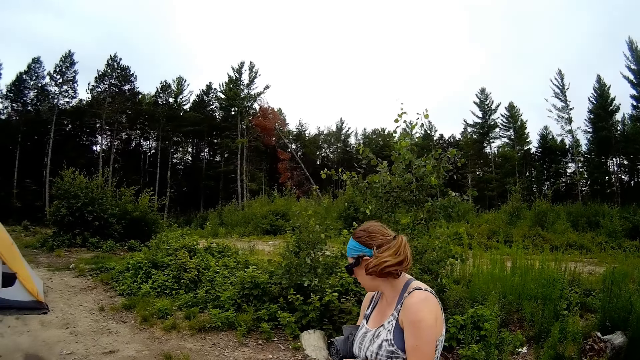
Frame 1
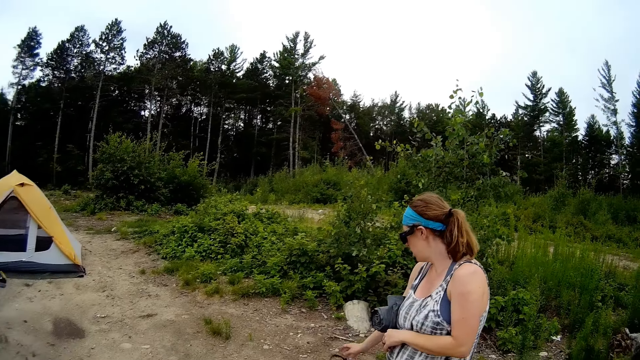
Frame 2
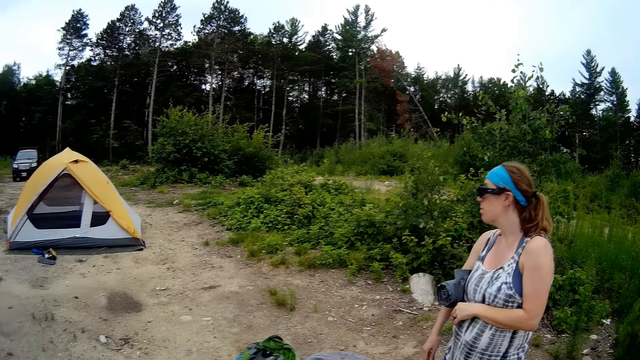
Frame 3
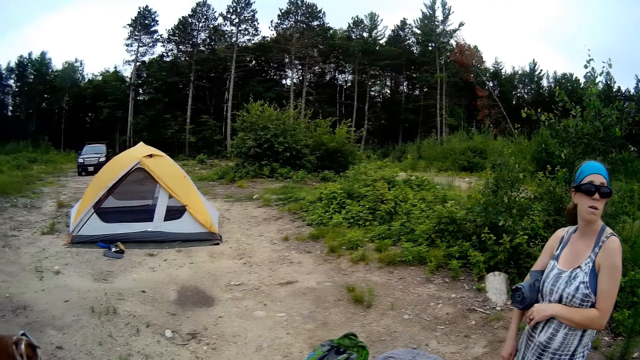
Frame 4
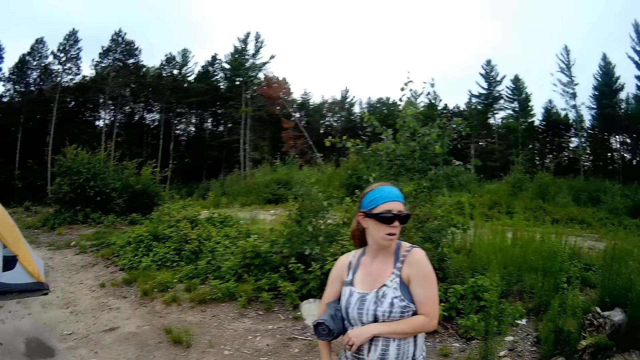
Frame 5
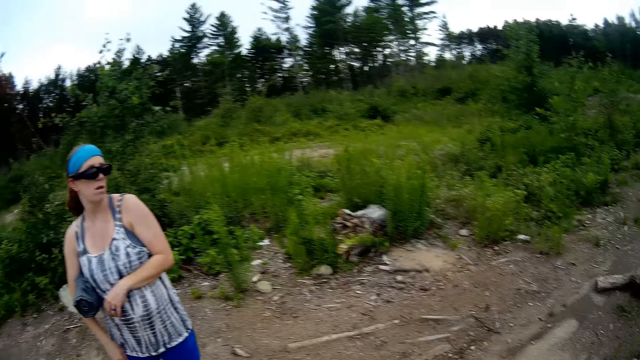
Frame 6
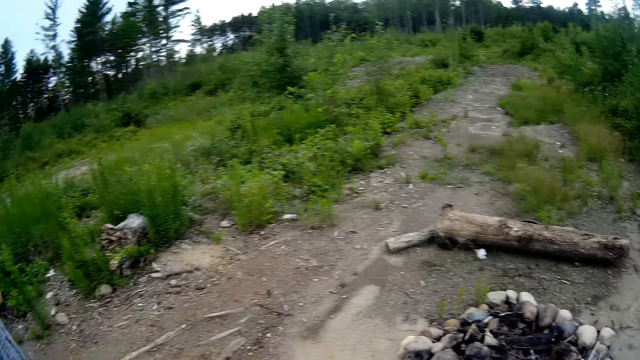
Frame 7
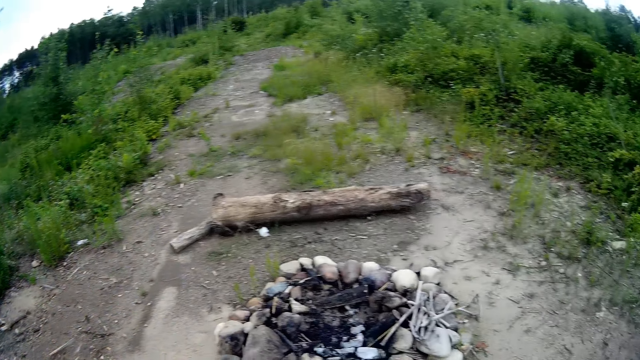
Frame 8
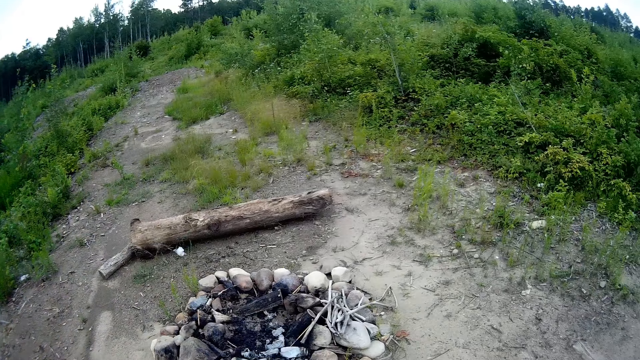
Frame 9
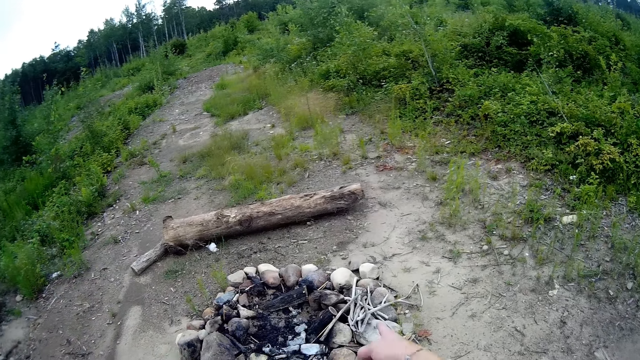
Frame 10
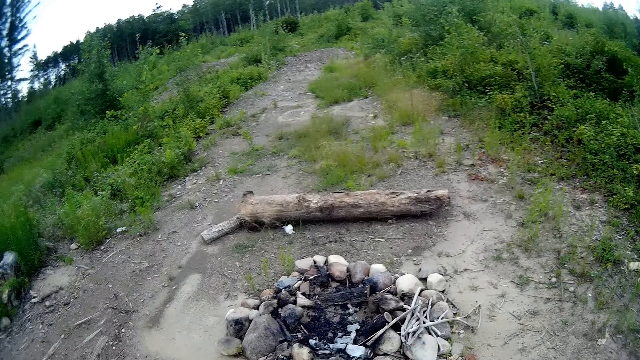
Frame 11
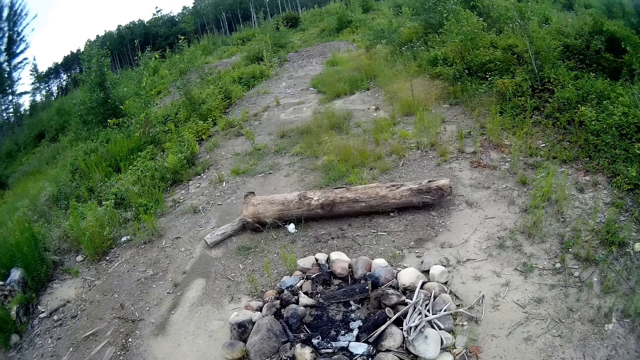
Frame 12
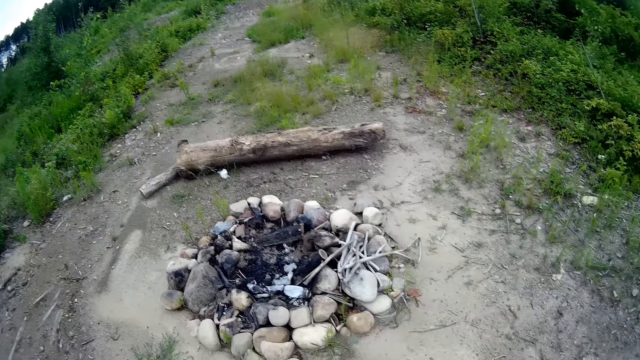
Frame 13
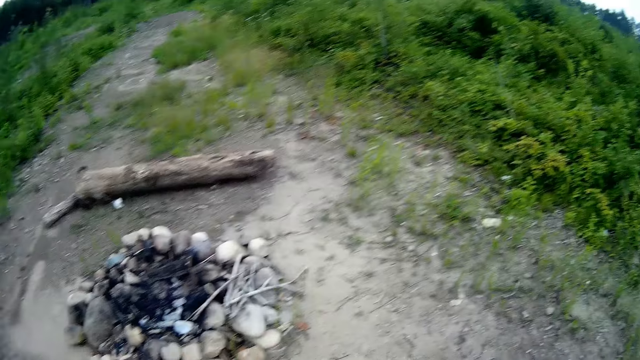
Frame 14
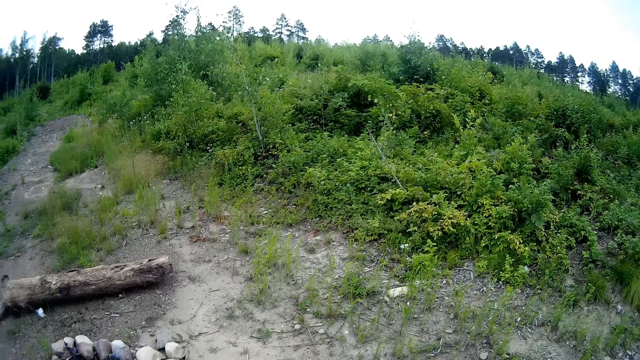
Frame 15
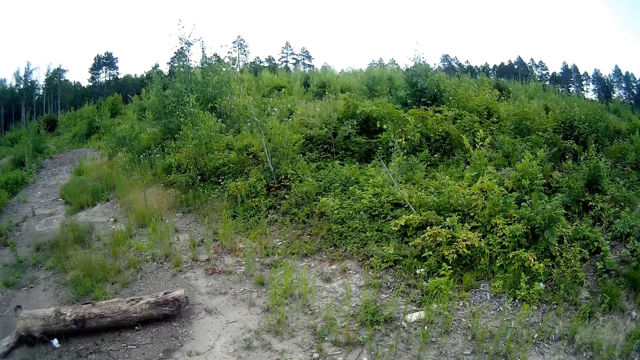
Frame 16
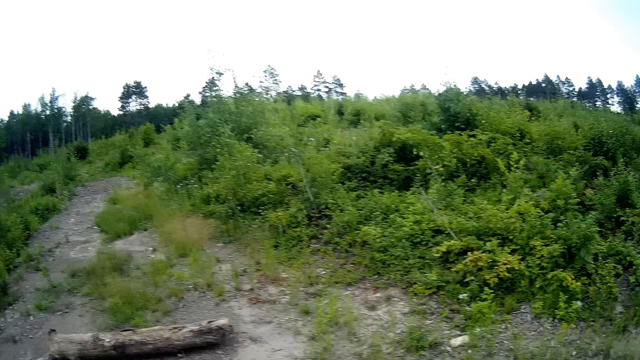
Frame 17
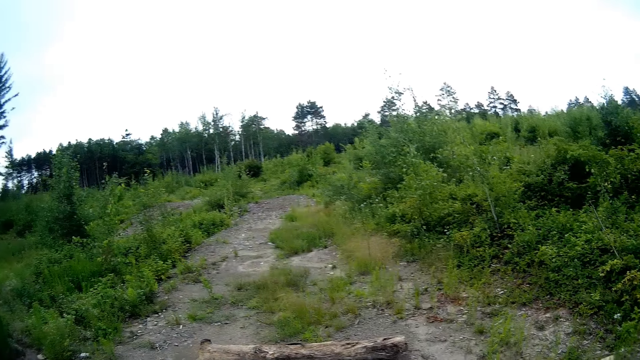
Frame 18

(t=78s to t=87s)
The camera wearer looks around.

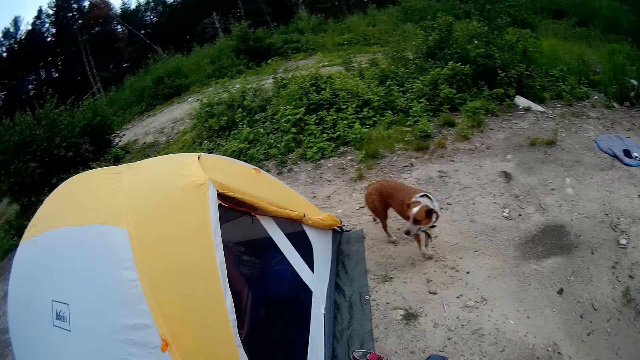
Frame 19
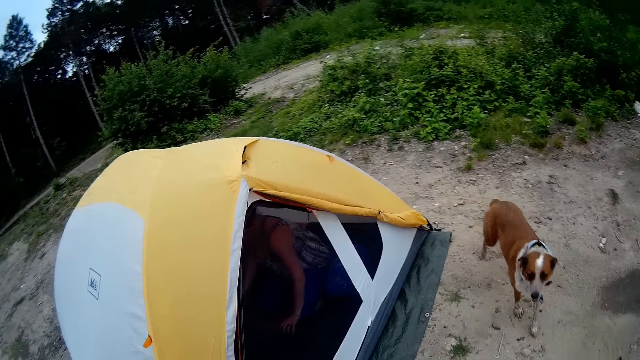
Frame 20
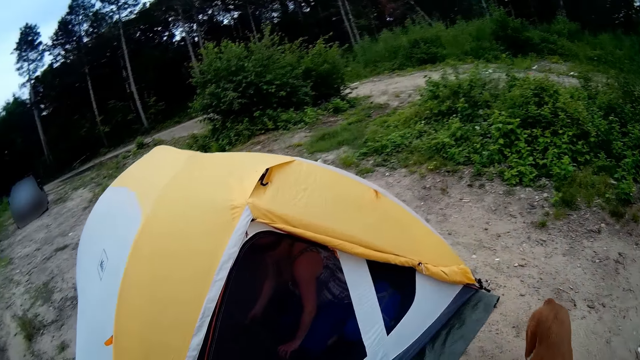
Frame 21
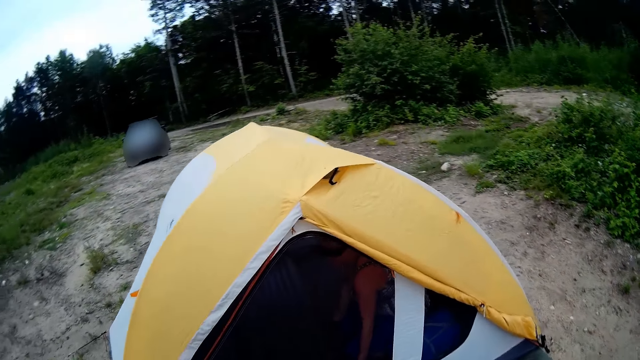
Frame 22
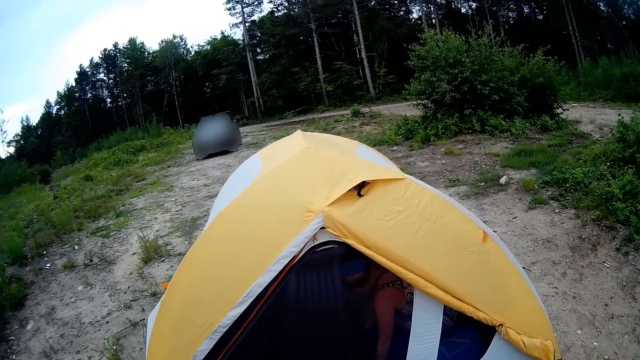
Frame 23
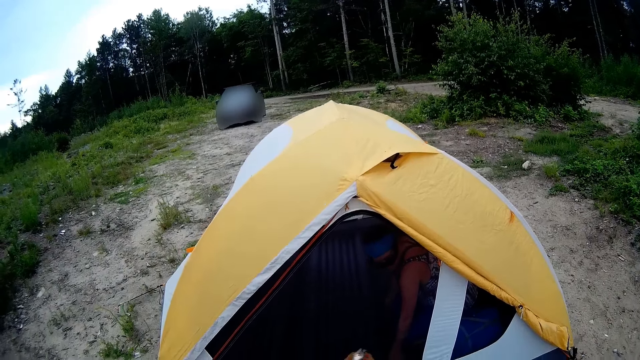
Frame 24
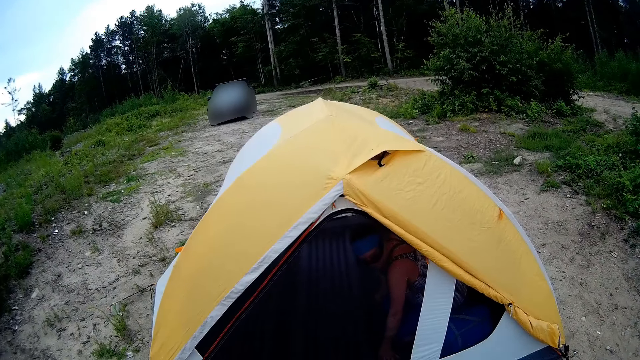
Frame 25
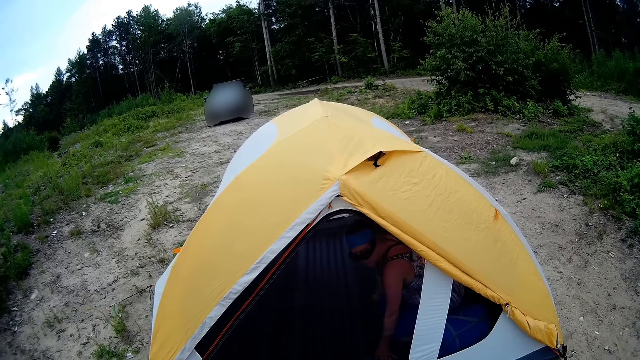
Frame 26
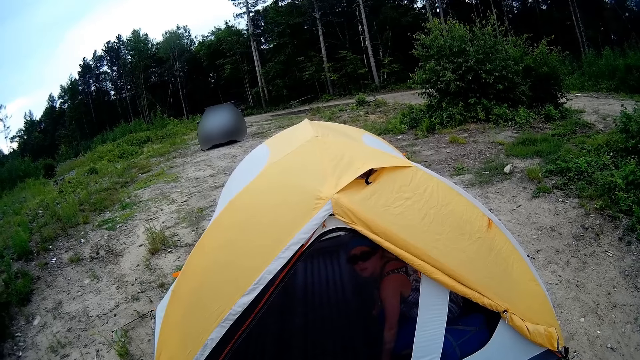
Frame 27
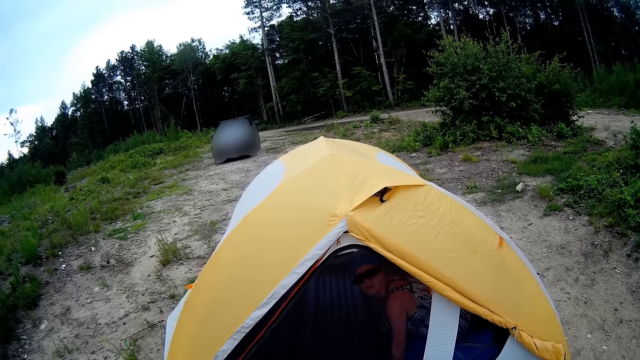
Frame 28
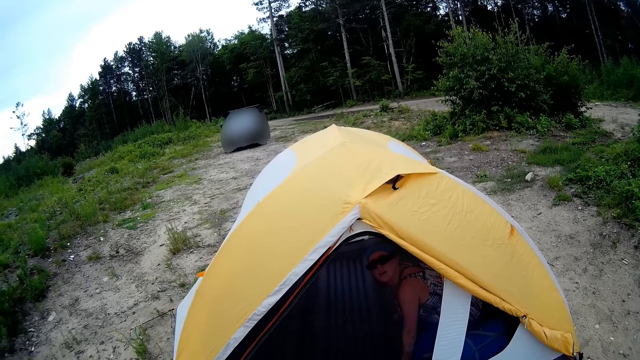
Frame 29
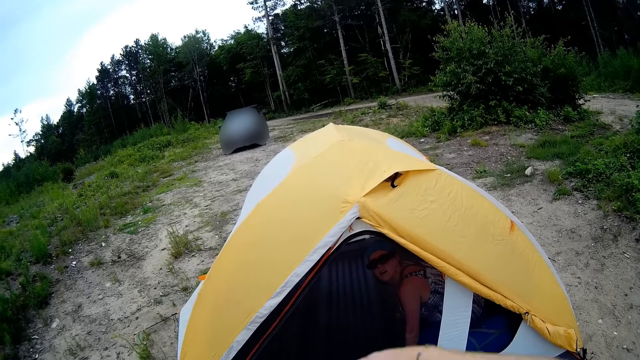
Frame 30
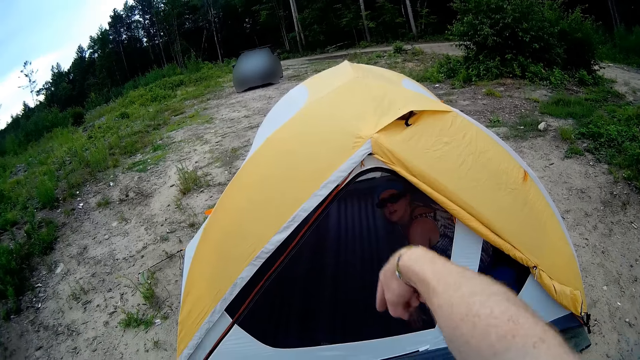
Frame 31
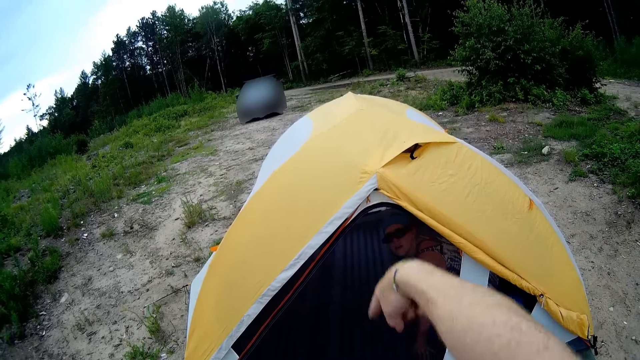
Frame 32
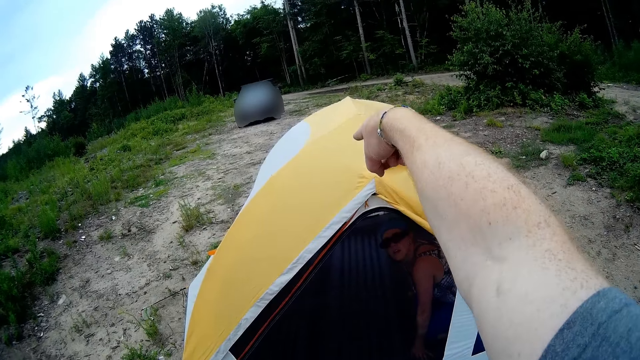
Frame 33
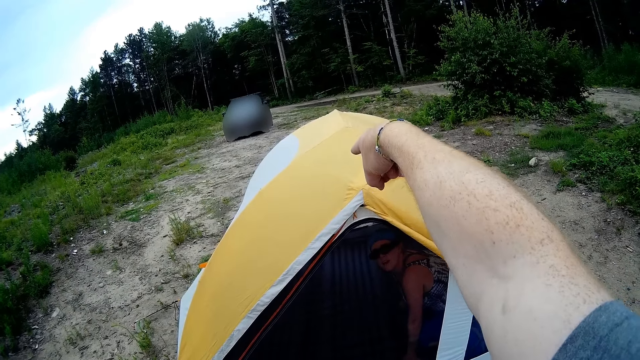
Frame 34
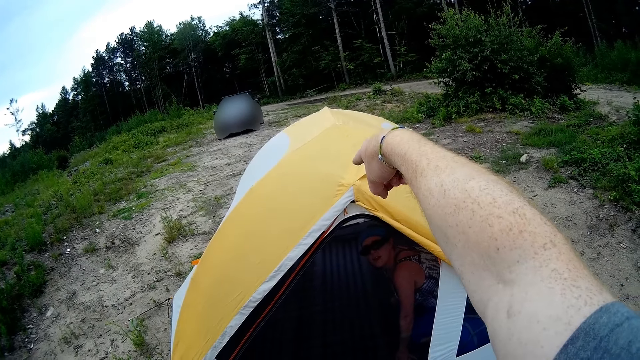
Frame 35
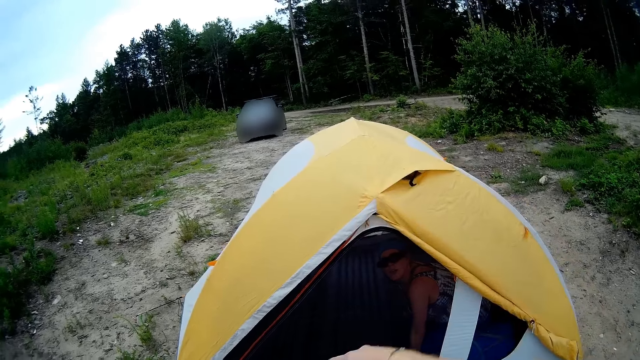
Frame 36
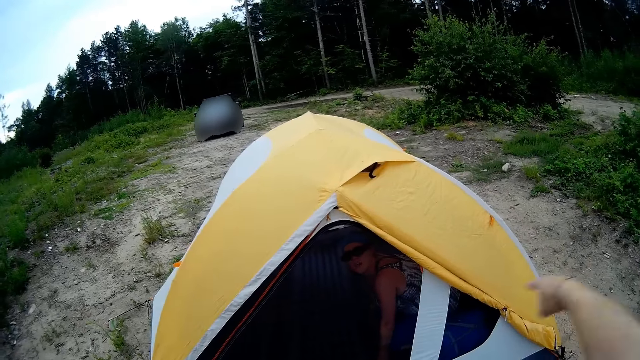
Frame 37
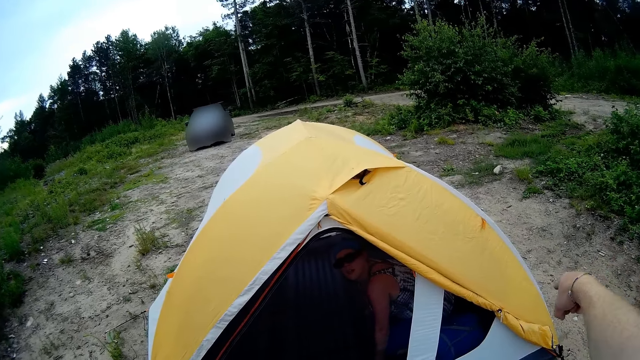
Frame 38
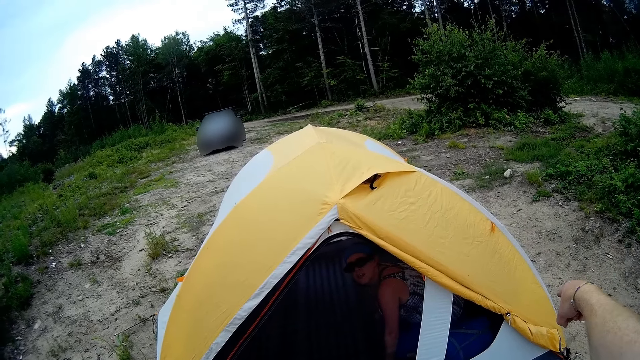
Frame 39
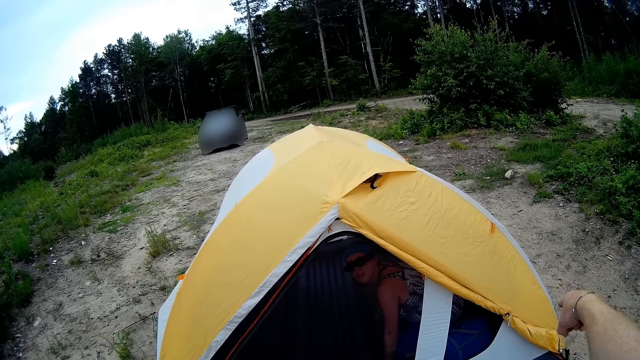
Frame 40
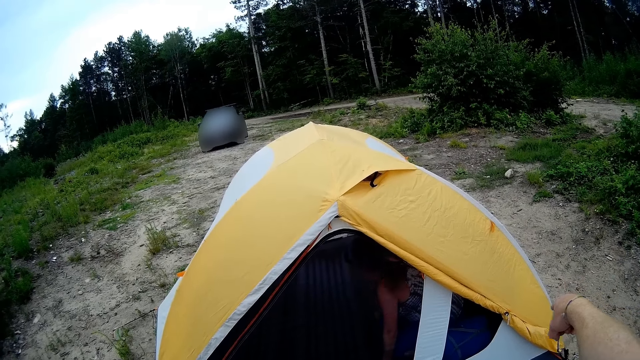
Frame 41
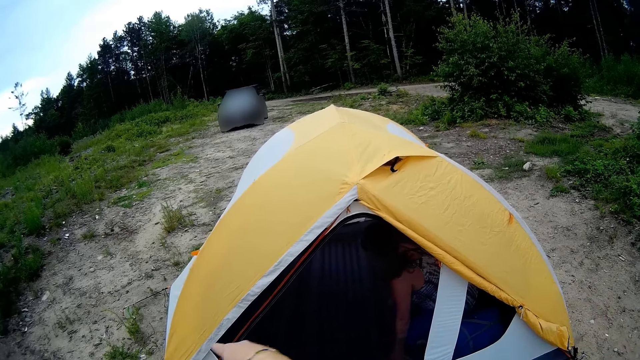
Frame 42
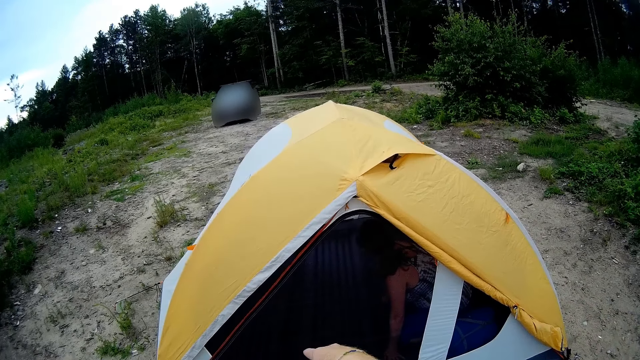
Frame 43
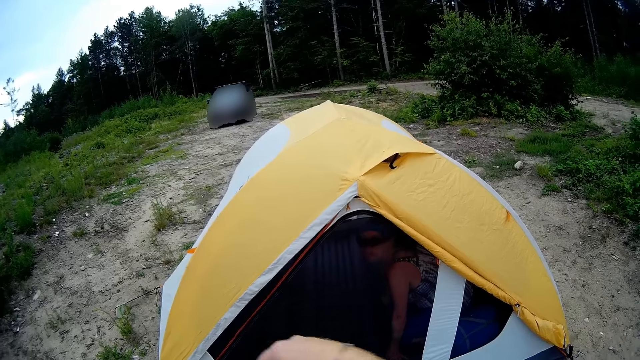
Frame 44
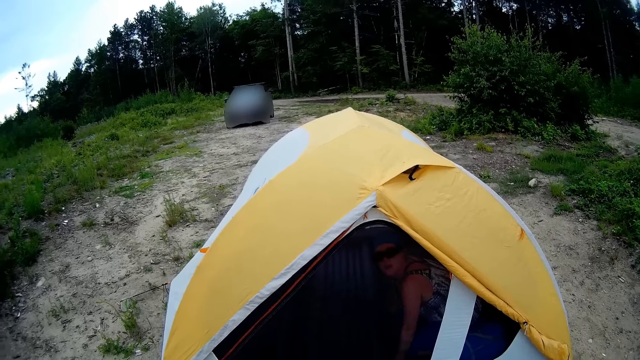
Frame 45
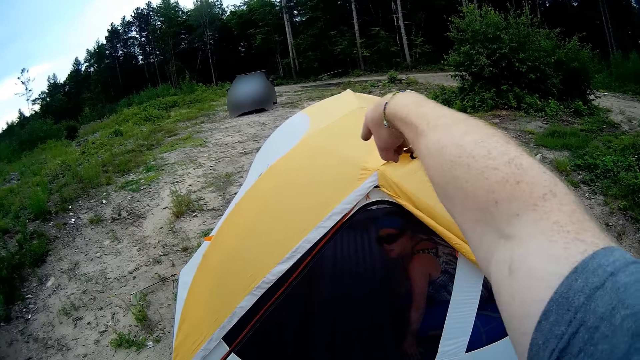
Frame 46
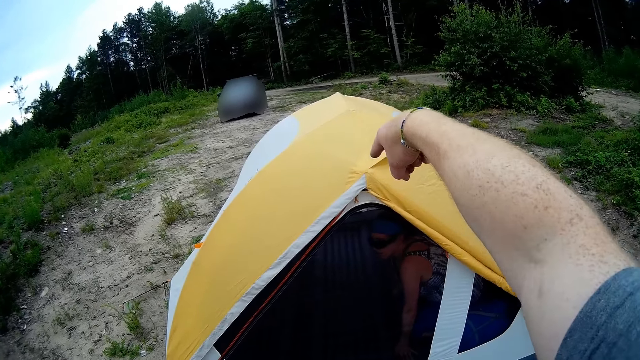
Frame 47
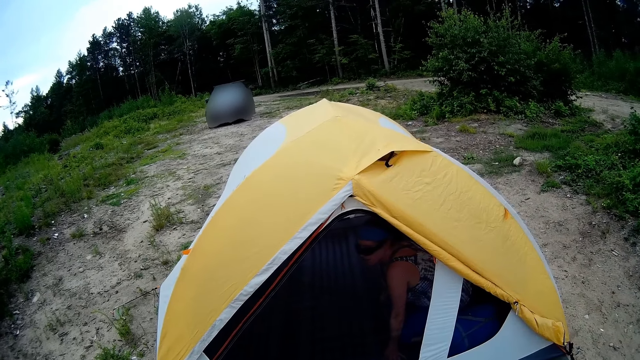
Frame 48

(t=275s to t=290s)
The camera wearer communicates to a person.
